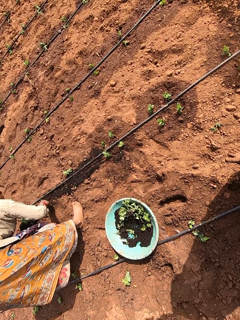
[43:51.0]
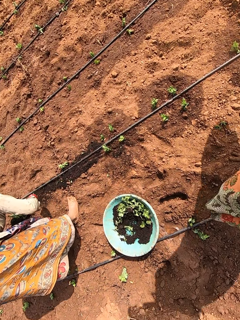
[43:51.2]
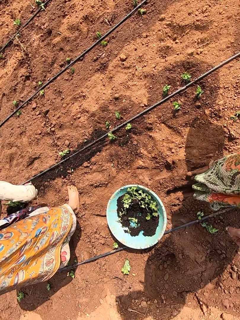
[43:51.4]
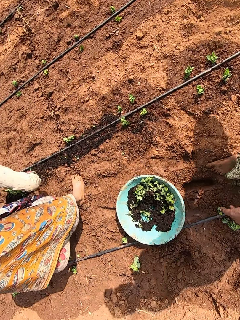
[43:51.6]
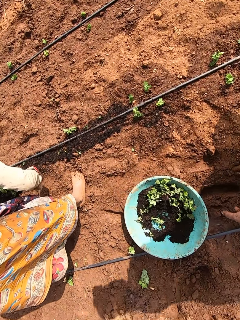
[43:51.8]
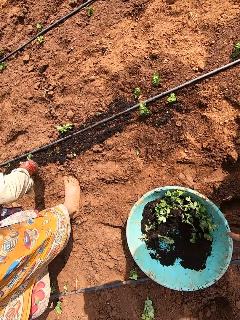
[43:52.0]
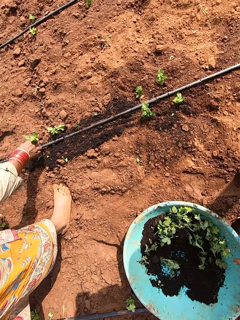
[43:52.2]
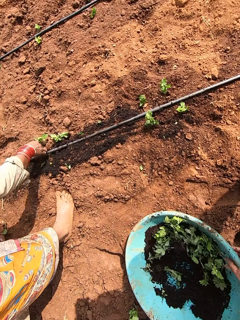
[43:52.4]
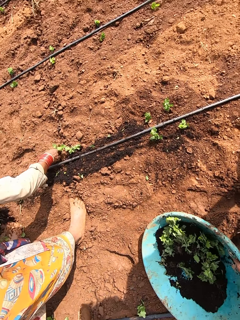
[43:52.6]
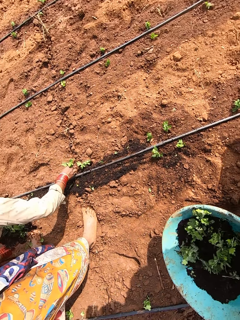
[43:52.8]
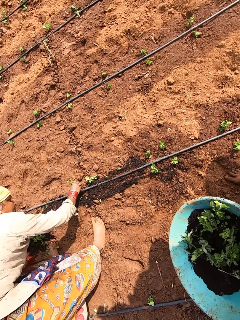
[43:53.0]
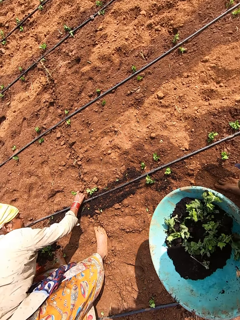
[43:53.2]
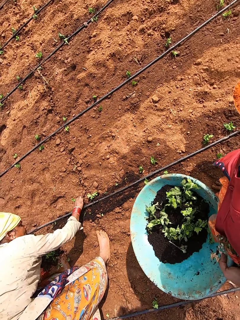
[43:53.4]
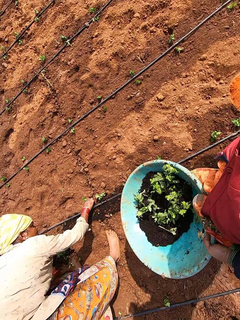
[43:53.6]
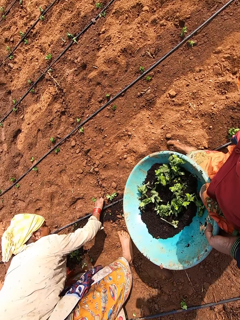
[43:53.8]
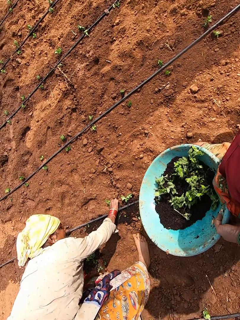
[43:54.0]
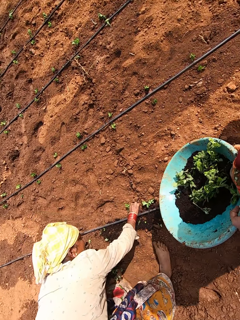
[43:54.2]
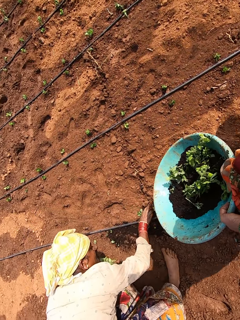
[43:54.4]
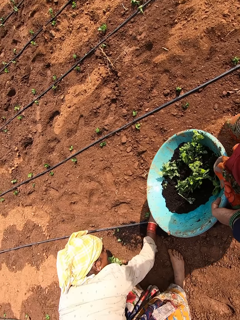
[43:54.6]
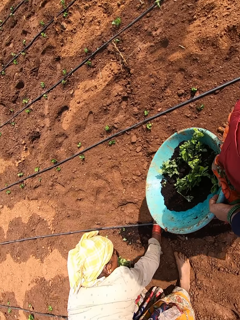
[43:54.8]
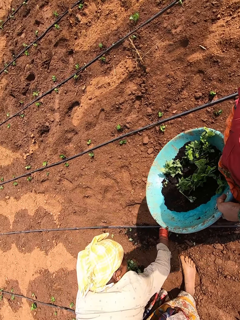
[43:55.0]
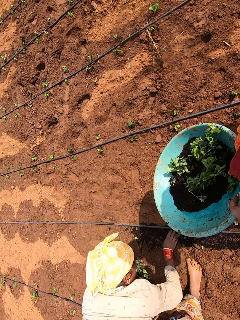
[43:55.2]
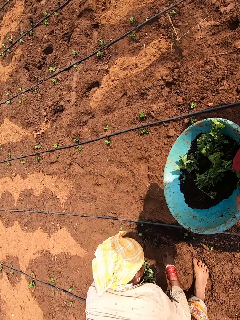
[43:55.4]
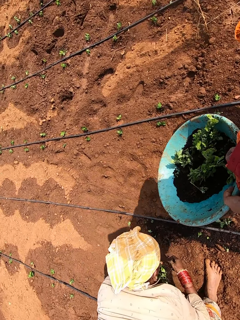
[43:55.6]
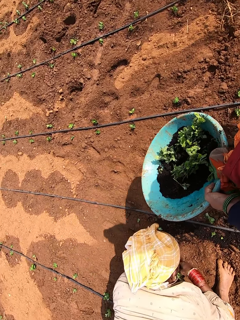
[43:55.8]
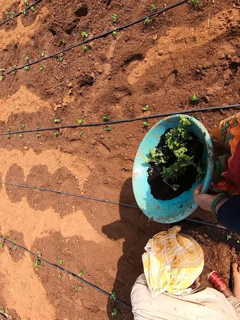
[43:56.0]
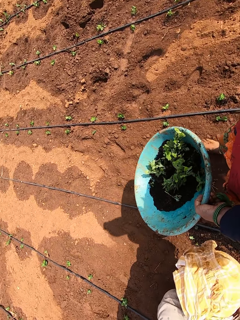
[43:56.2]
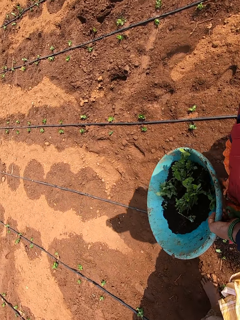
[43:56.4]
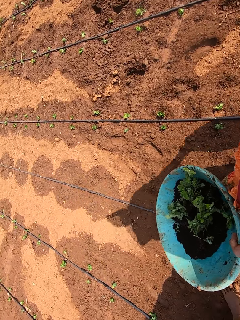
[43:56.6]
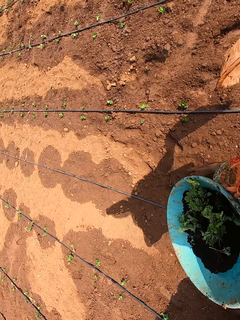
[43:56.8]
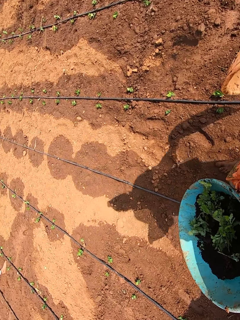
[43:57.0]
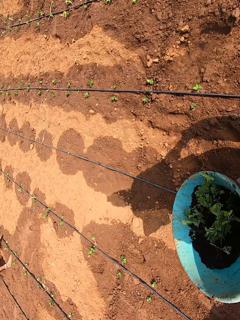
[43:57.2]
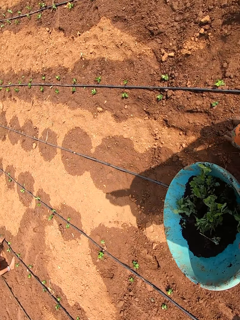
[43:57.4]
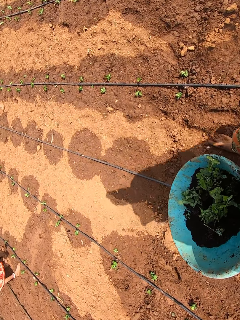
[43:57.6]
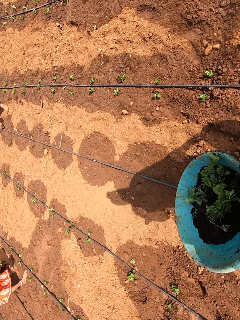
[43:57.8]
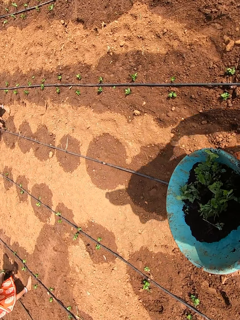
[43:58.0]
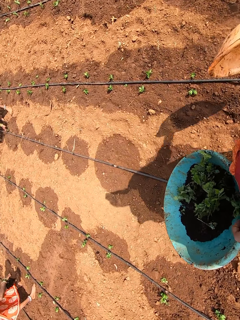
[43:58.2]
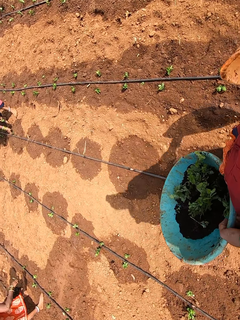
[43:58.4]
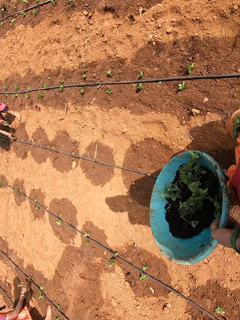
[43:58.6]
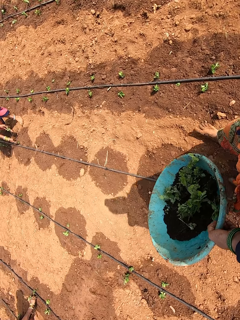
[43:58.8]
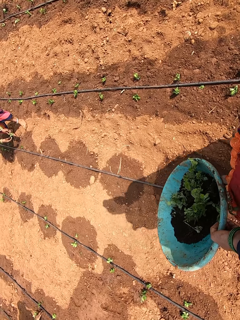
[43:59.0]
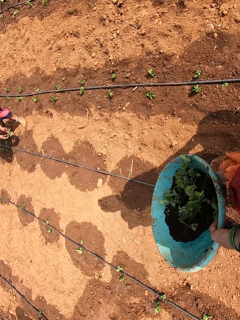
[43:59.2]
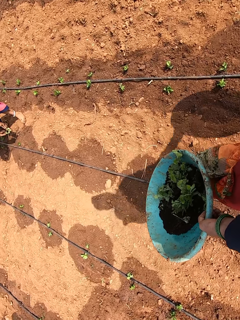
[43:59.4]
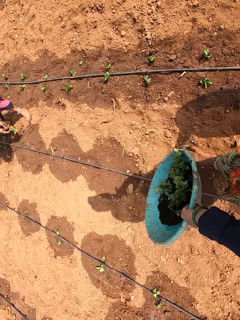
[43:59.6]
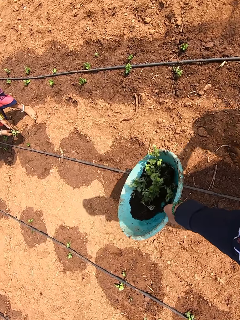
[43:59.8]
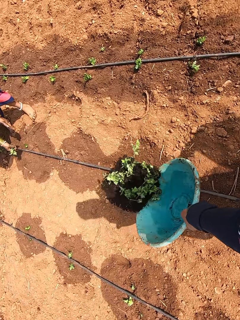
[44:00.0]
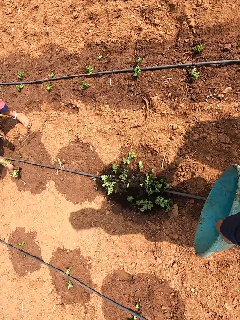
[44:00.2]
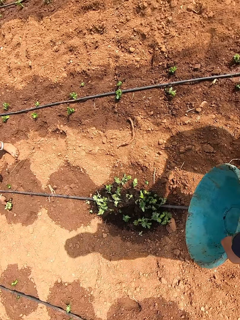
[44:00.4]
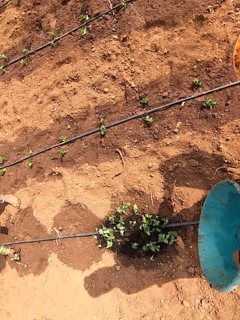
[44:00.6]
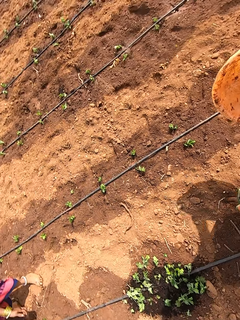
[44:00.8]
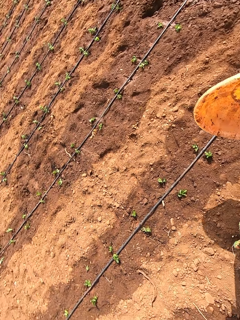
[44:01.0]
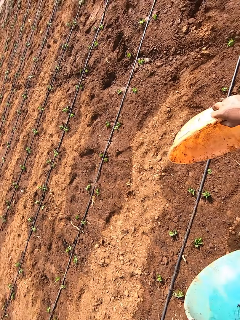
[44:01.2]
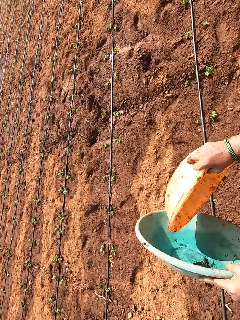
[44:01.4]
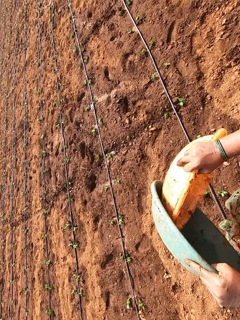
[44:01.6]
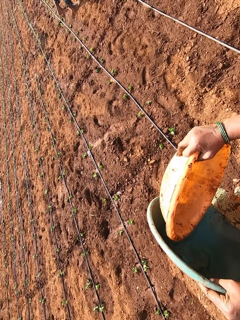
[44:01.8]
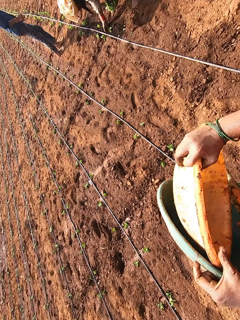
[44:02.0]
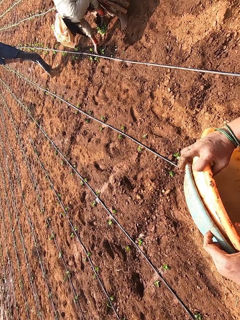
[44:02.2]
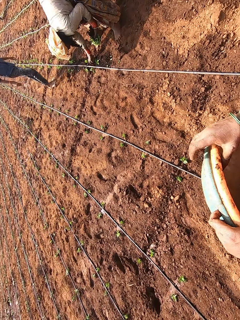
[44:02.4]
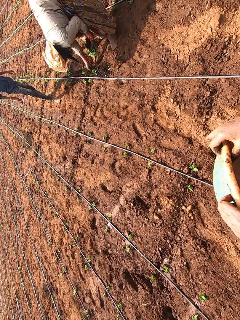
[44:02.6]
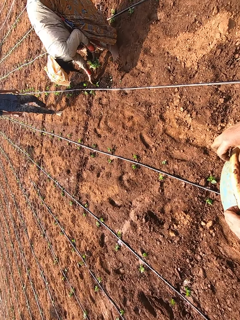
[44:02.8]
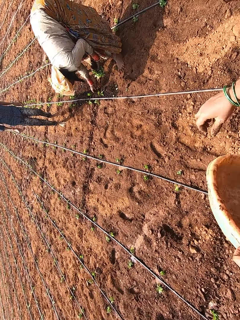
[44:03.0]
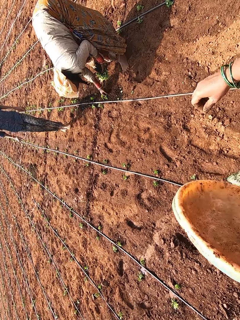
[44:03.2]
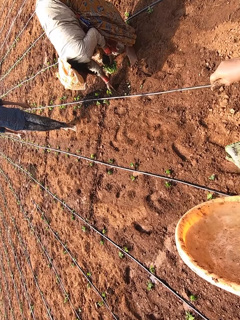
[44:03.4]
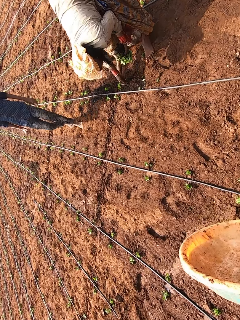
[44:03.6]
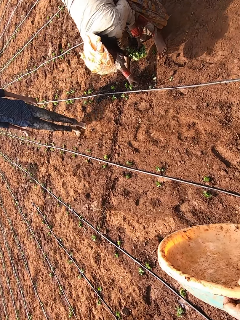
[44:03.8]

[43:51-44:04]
The camera wearer walks on the farm. A woman removes a vegetable from her left hand with her right hand. The camera wearer carries a bowl or basin of vegetables from the ground with her left hand. The woman plants the vegetable on the ground with her right hand. The camera wearer walks on the farm. She converses with the woman and walks past the woman. Another woman plants a vegetable on the ground with her right hand and removes the vegetable from her left hand with her right hand. The camera wearer pours the vegetables in the bowl of vegetables on the ground with her left hand. The other woman plants the vegetable on the ground with her right hand. The camera wearer hits the bowl in her right hand on the bowl of vegetables in her left hand. She places the bowl in her right hand on the bowl of vegetables in her left hand, adjusts the bowls in her left hand with her right hand and walks on the farm.

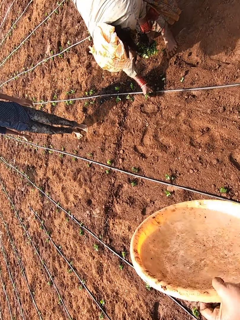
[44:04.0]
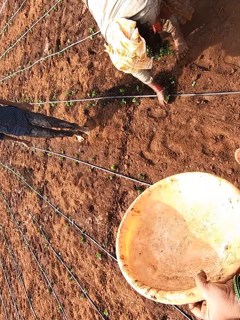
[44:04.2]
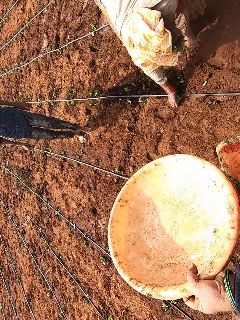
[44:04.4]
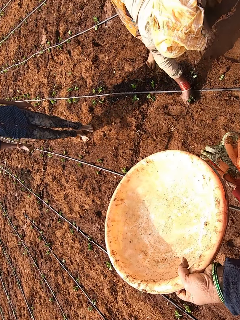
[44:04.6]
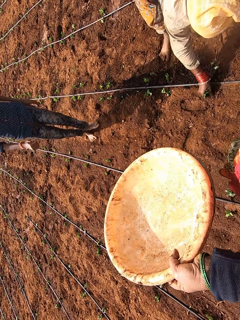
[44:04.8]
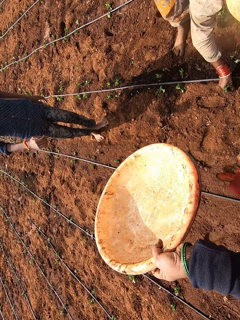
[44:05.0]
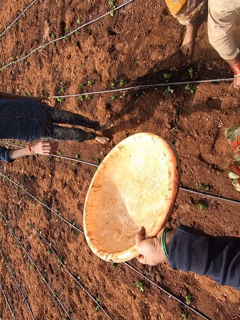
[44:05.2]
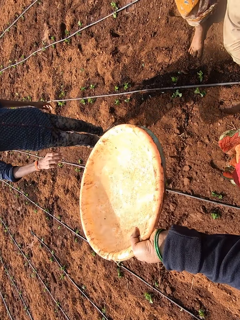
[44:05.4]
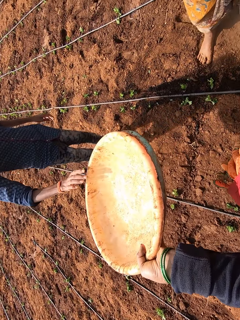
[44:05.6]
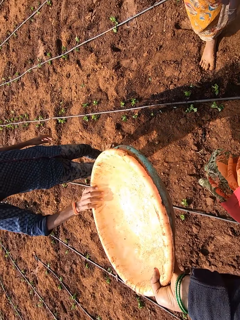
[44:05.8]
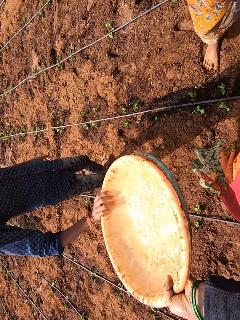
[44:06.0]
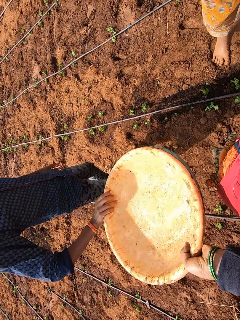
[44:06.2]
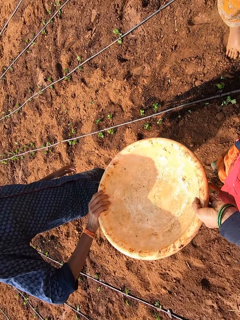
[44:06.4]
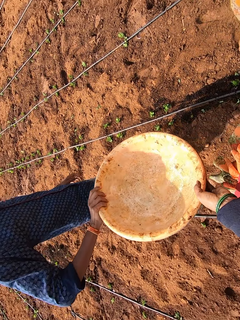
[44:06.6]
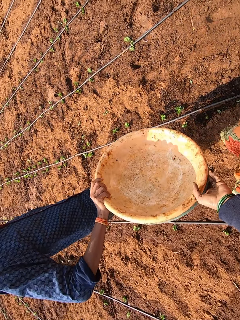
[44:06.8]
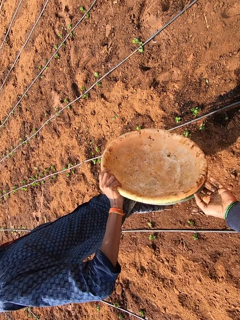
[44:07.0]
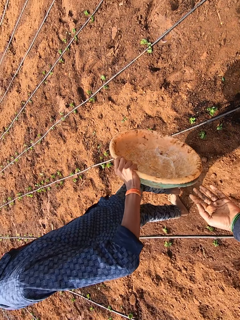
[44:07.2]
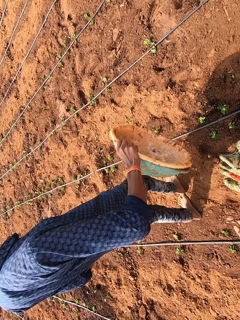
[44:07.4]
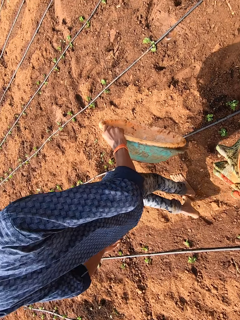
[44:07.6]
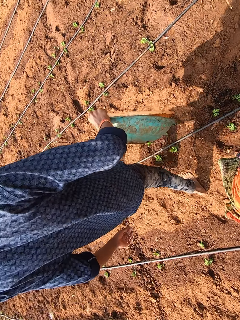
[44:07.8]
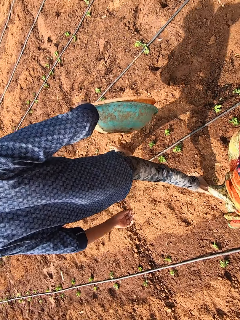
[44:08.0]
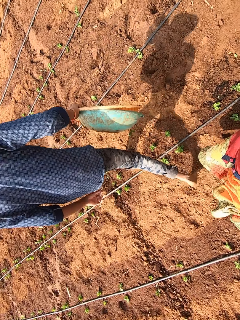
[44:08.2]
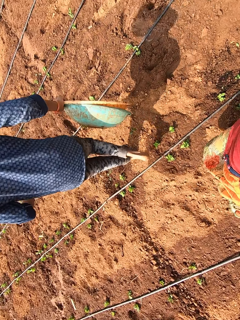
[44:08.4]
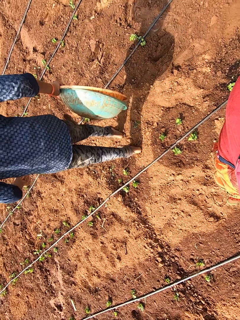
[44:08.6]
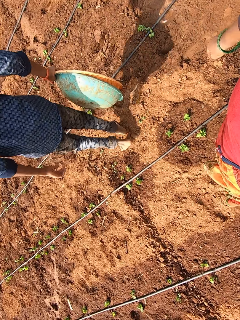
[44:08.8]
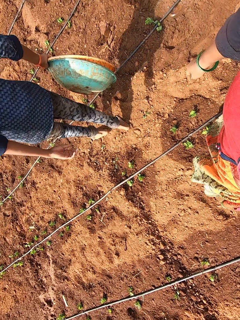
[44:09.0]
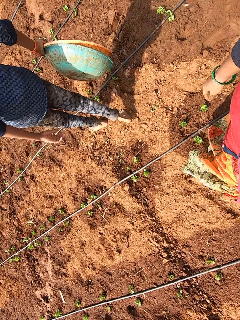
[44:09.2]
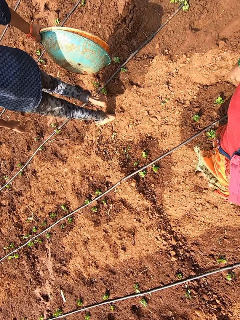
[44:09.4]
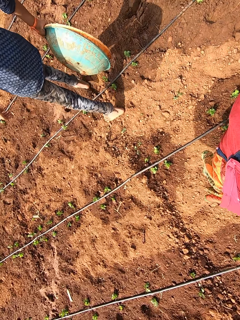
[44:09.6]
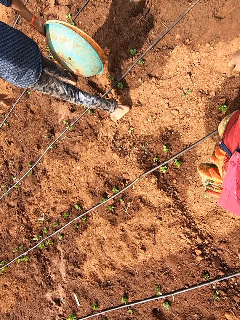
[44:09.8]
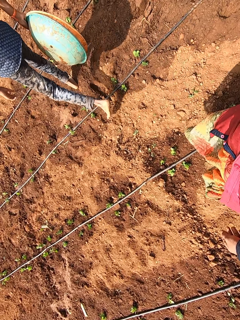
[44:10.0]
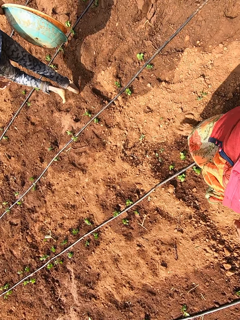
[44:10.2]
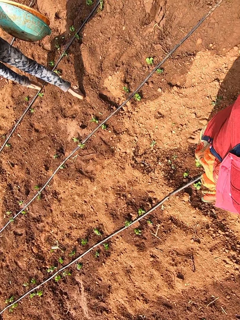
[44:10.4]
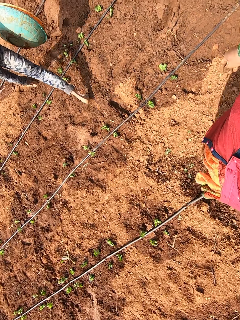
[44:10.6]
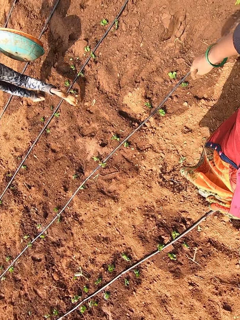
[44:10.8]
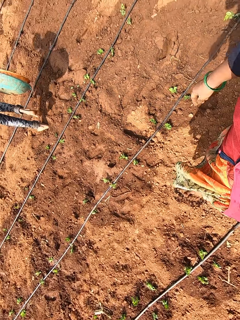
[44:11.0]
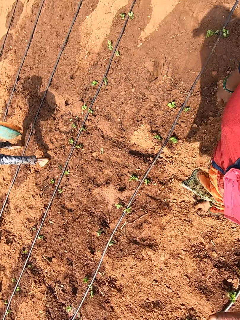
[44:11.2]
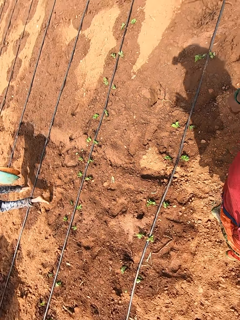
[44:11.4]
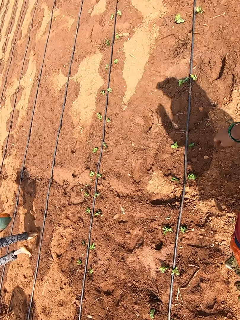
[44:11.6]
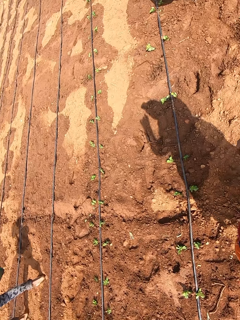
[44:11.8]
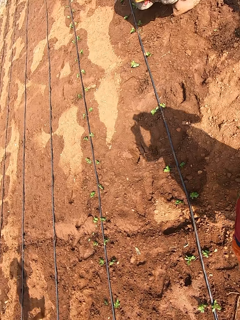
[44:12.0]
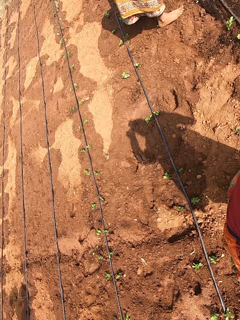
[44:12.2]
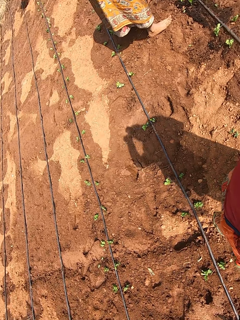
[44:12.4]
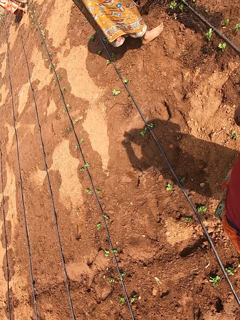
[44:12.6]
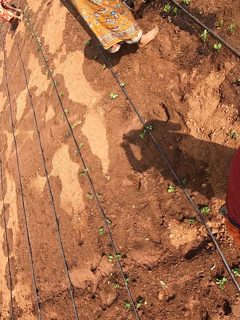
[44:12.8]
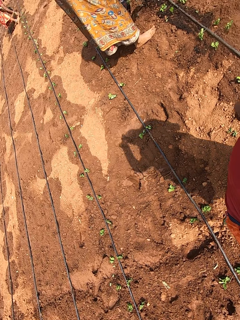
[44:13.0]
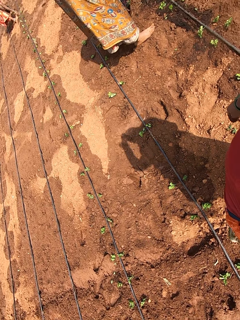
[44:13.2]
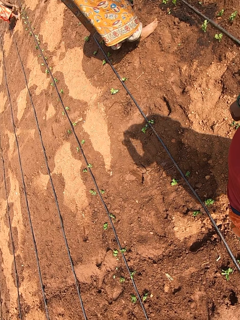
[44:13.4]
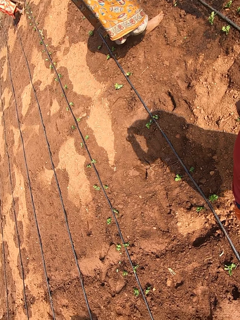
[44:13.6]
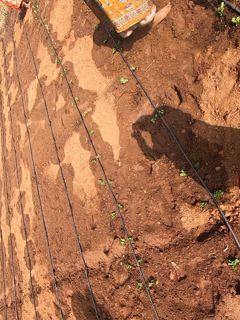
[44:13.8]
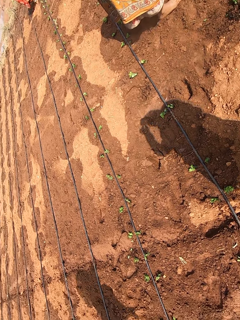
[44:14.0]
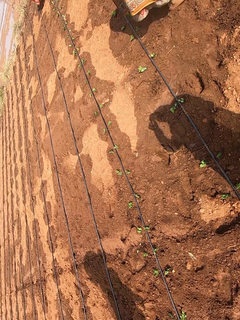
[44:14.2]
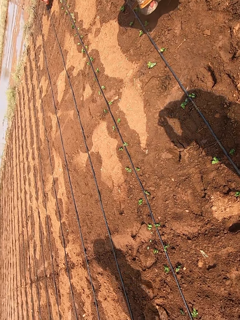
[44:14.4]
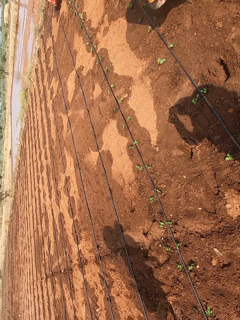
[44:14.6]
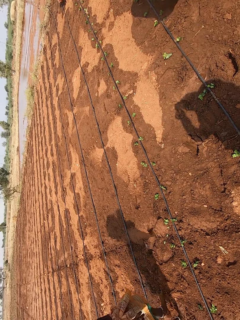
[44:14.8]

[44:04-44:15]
A woman picks a vegetable from the ground with her right hand and plants the vegetable on the ground with her right hand. The camera wearer passes the bowl or basin to a man with her left hand. The man collects the bowl from the camera wearer with his right hand. The camera wearer looks around the farm.
